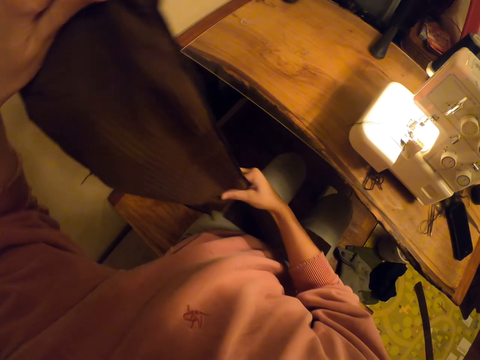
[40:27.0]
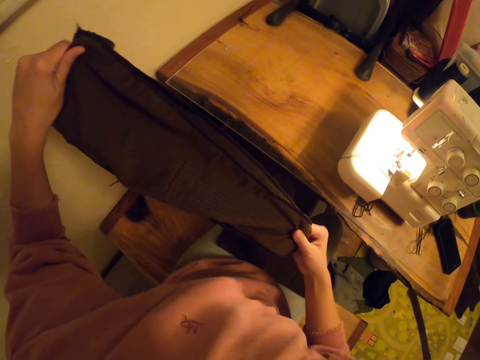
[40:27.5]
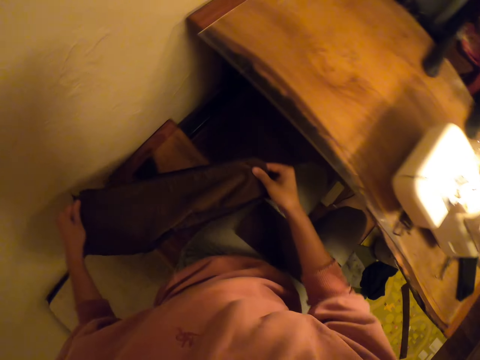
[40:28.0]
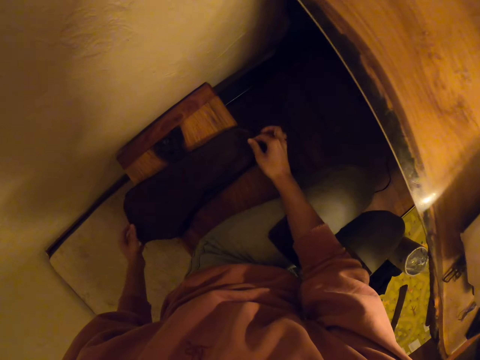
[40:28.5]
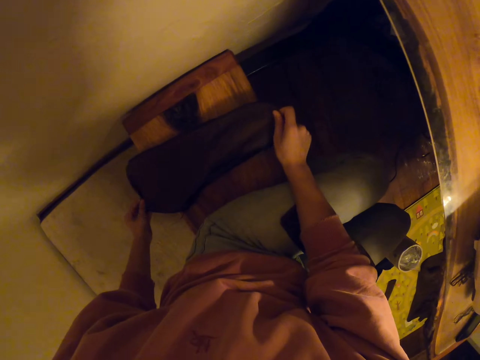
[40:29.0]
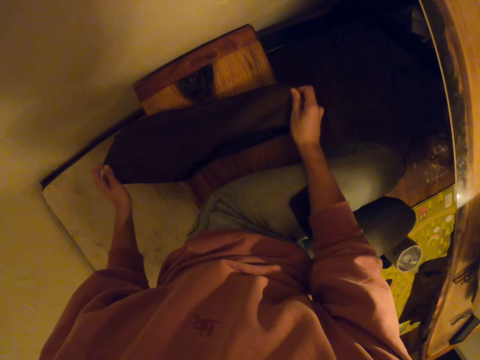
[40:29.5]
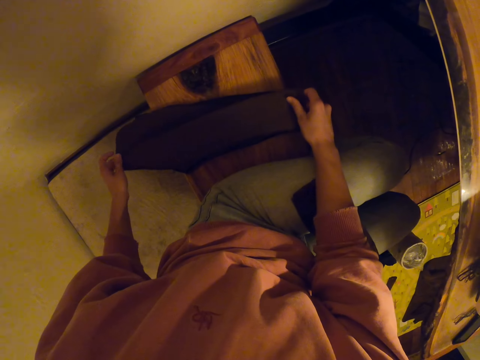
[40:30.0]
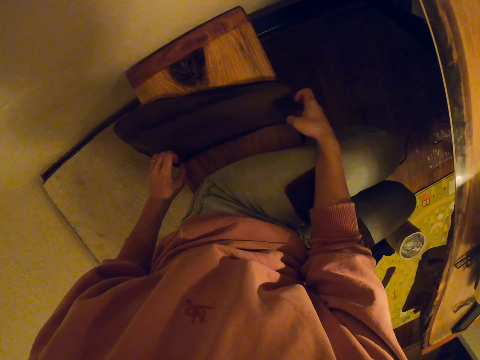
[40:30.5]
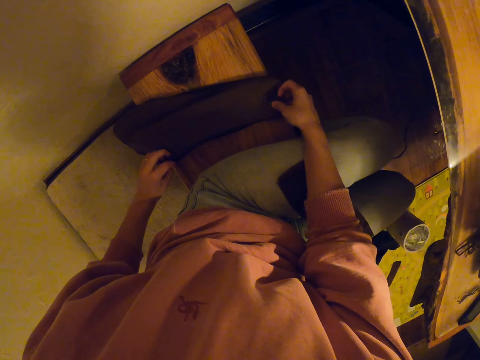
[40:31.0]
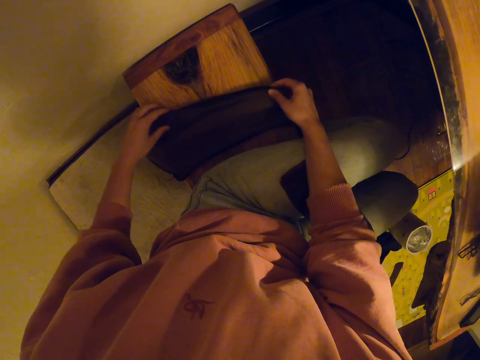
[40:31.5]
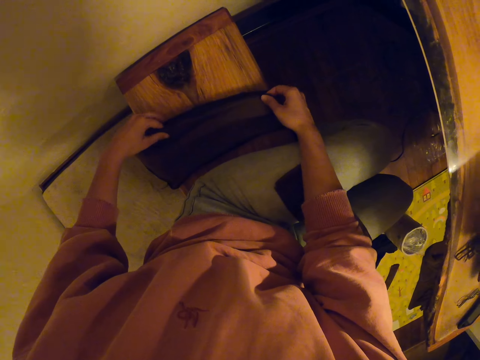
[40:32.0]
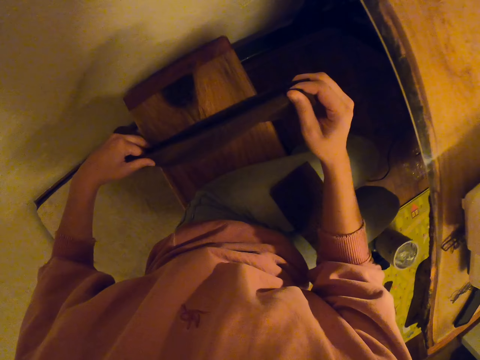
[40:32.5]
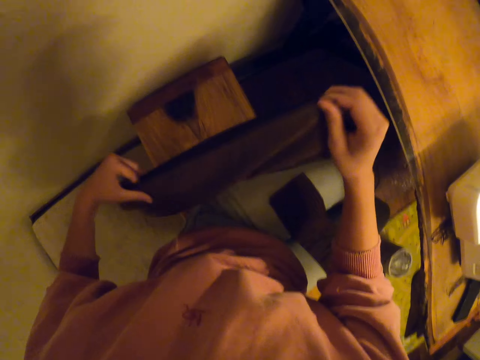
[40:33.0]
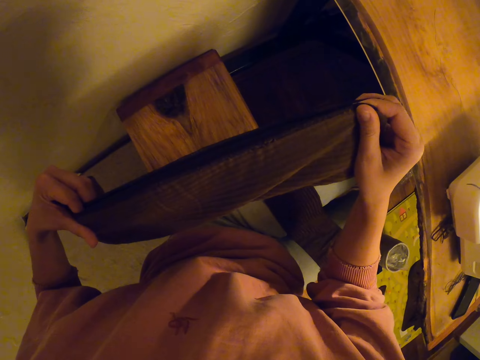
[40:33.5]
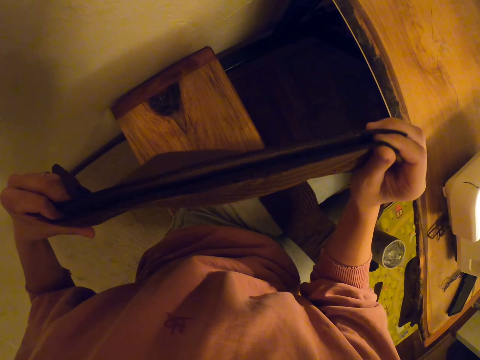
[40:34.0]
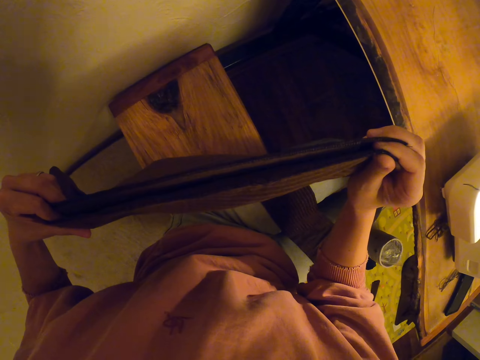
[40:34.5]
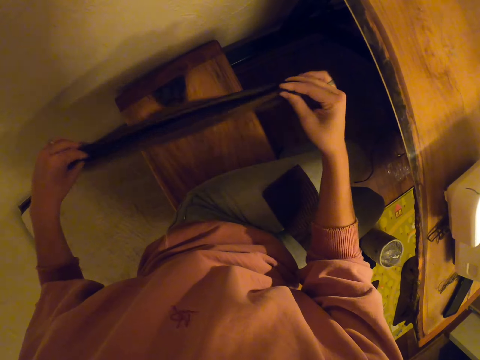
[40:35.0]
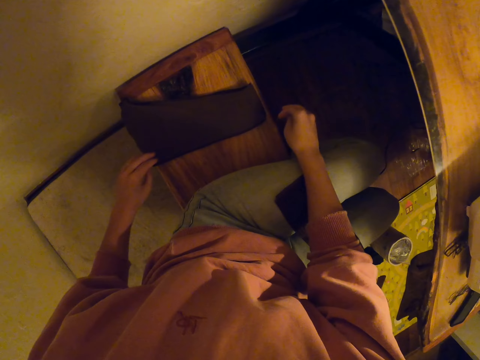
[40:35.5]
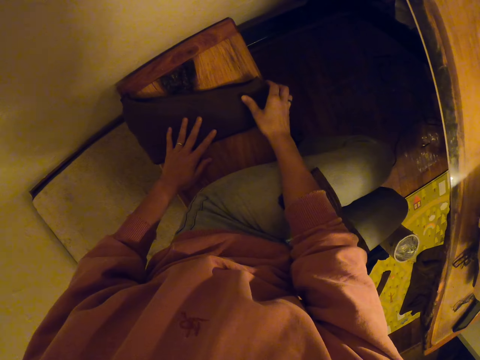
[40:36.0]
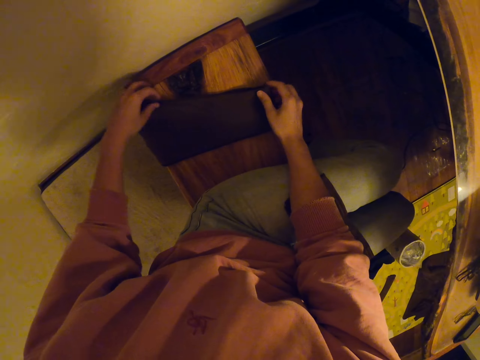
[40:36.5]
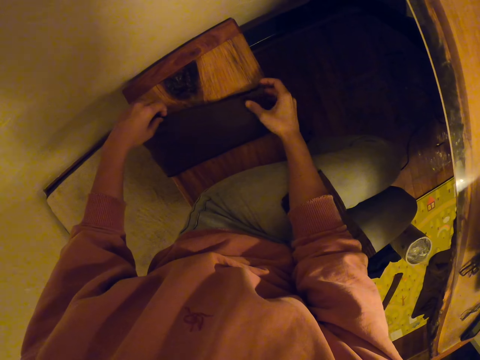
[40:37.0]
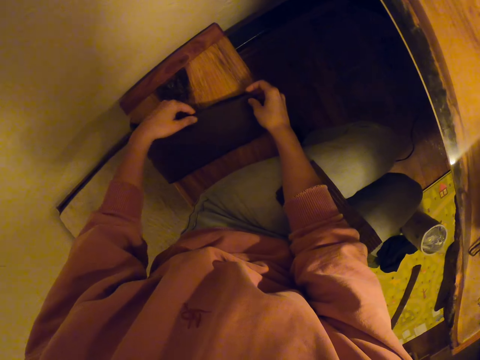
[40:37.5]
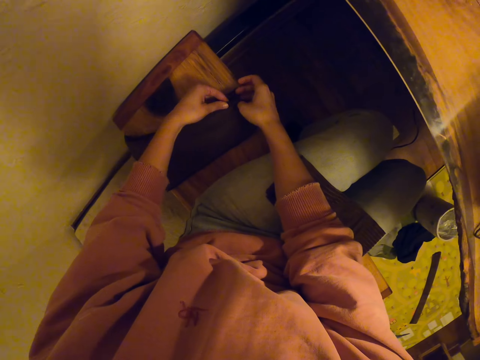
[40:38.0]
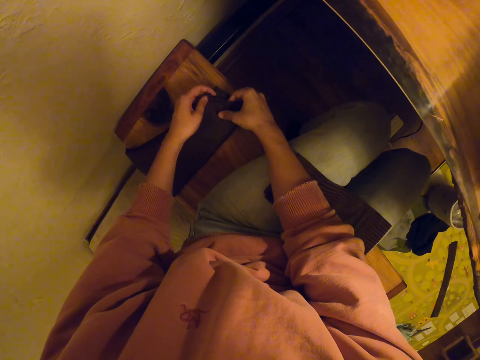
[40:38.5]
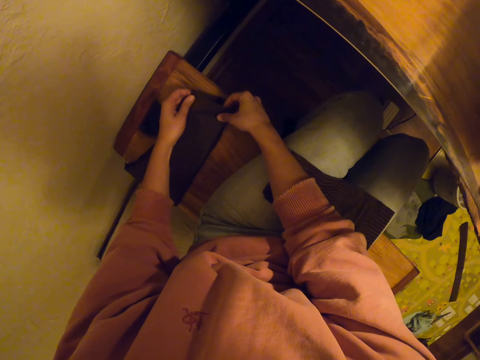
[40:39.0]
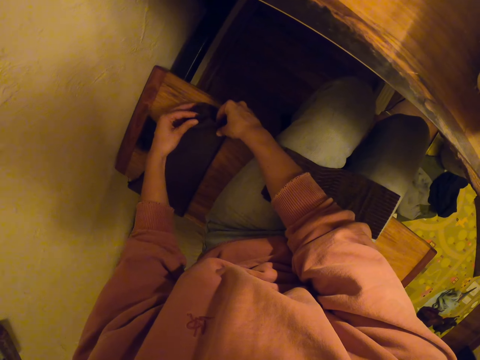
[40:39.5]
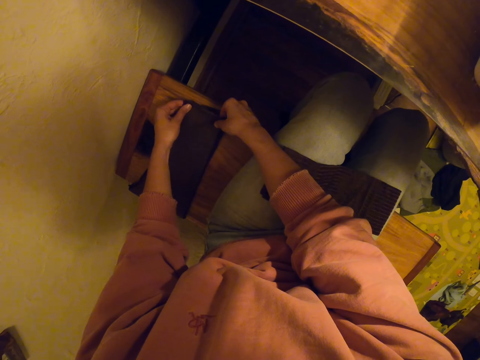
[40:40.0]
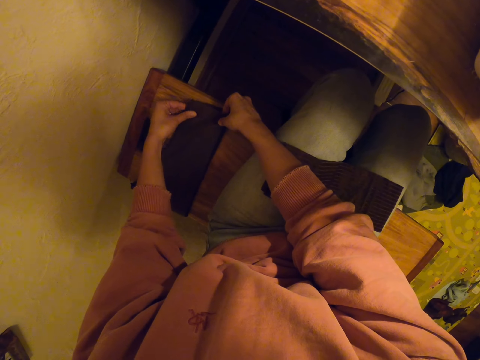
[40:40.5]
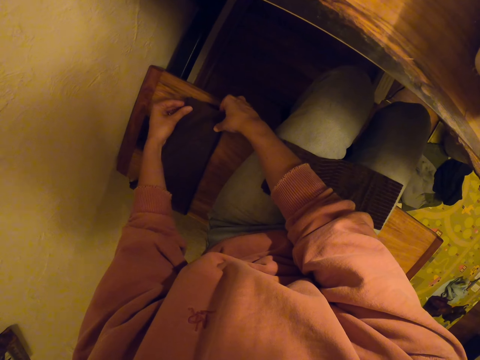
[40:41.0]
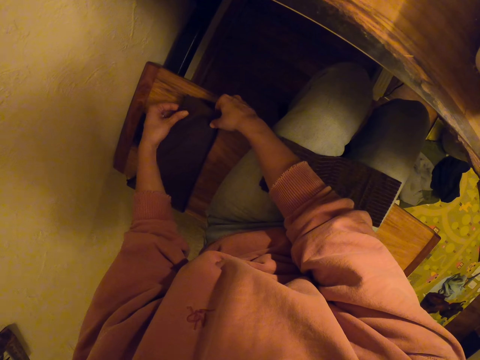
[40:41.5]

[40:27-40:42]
The camera wearer places the piece of cloth on the chair. They inspect the piece of cloth. They place the piece of cloth on the chair.

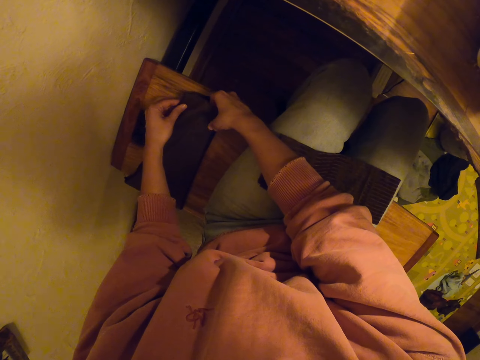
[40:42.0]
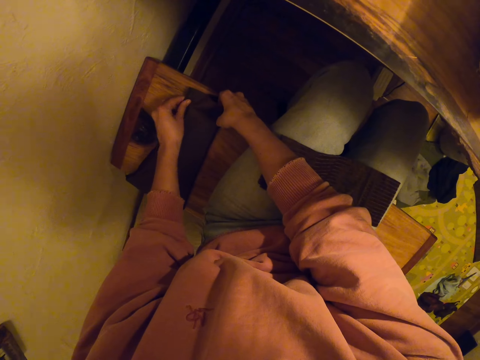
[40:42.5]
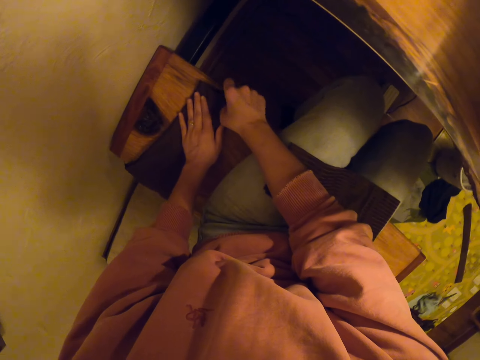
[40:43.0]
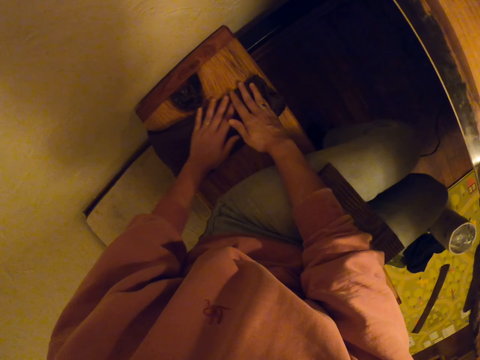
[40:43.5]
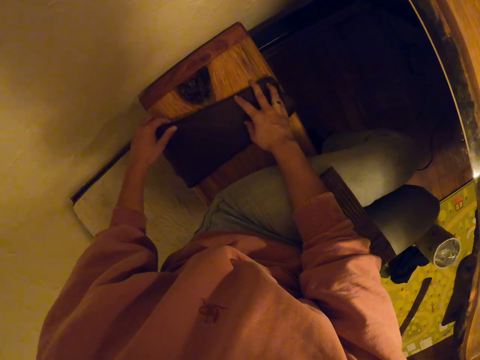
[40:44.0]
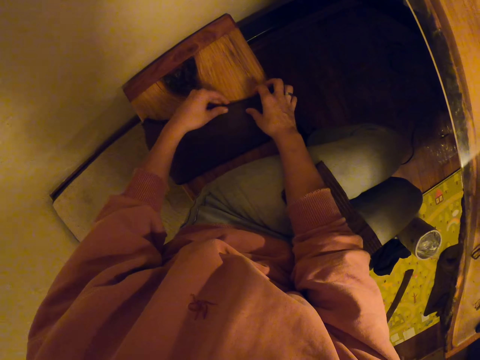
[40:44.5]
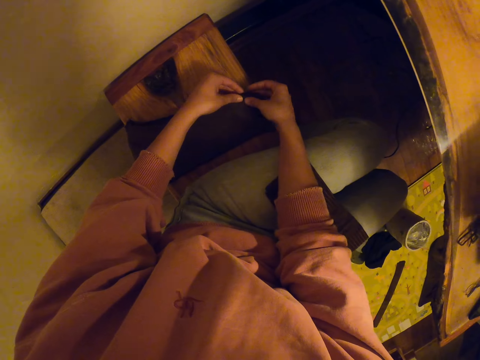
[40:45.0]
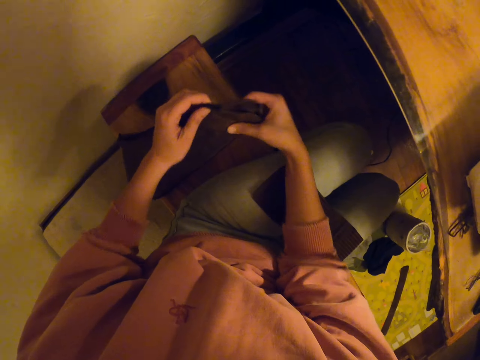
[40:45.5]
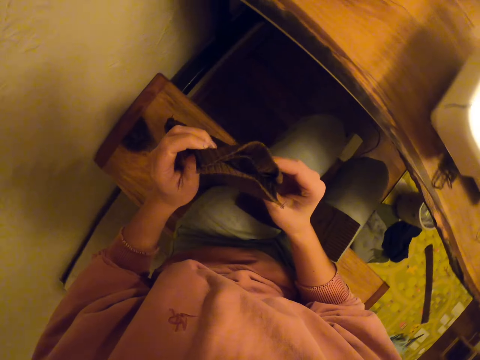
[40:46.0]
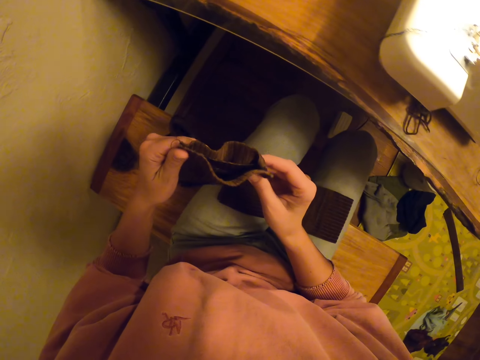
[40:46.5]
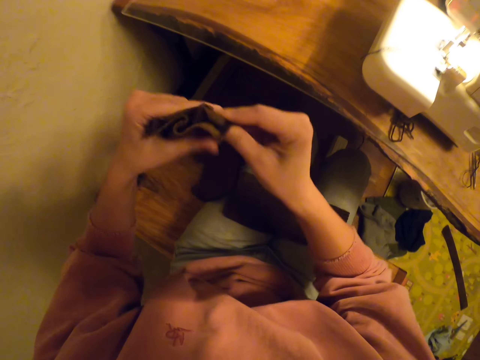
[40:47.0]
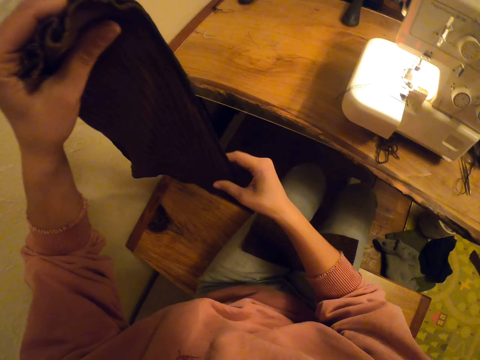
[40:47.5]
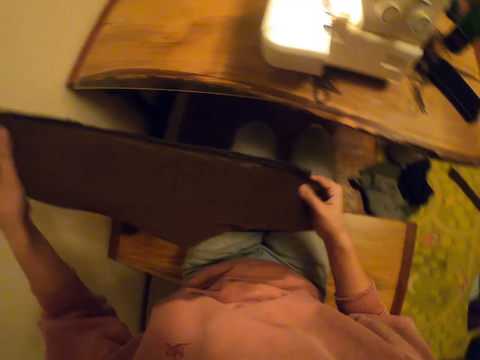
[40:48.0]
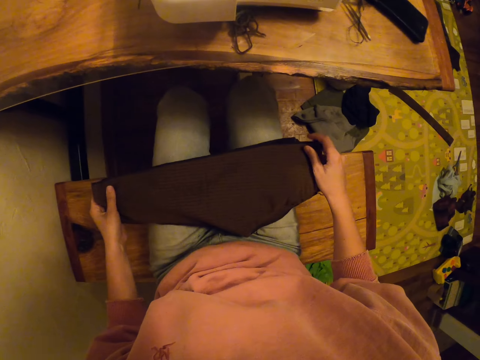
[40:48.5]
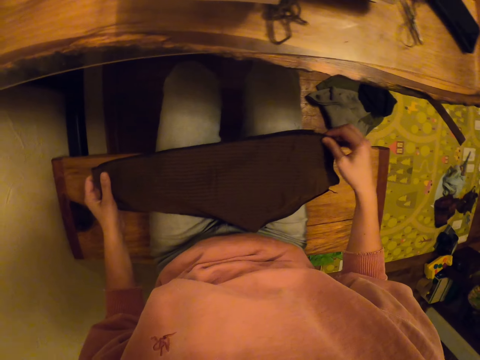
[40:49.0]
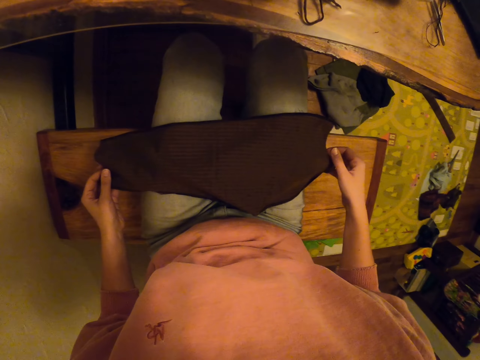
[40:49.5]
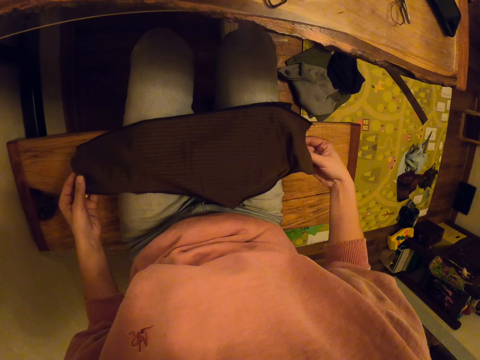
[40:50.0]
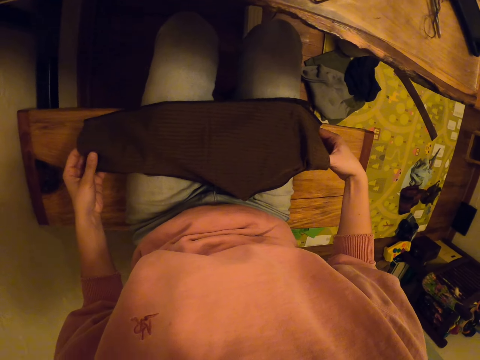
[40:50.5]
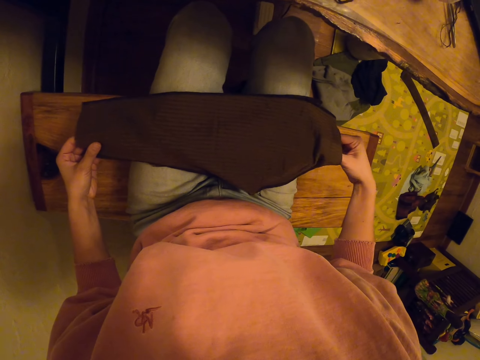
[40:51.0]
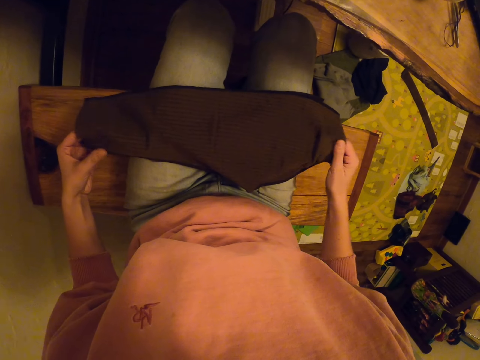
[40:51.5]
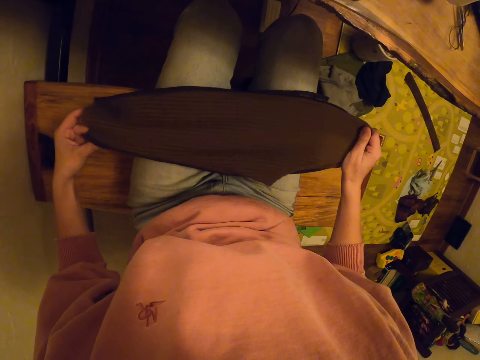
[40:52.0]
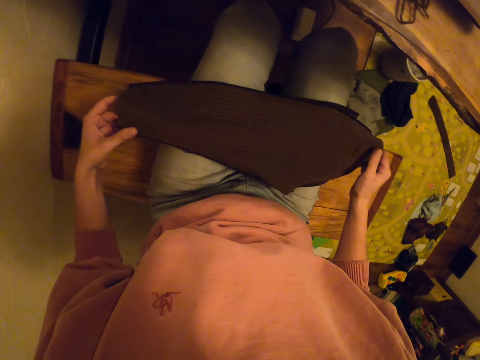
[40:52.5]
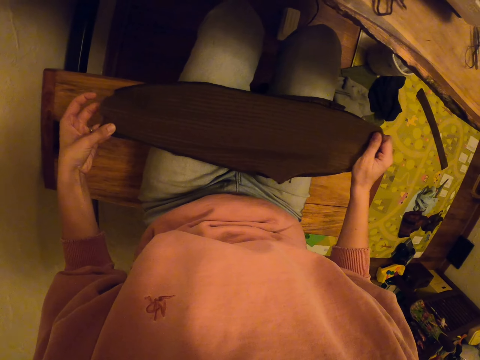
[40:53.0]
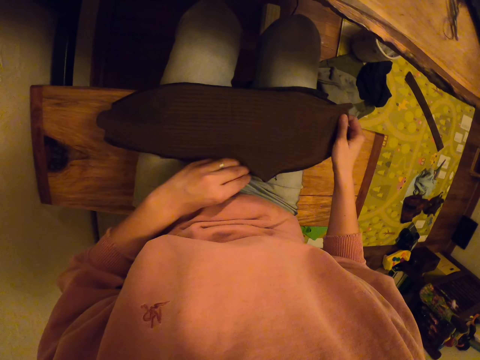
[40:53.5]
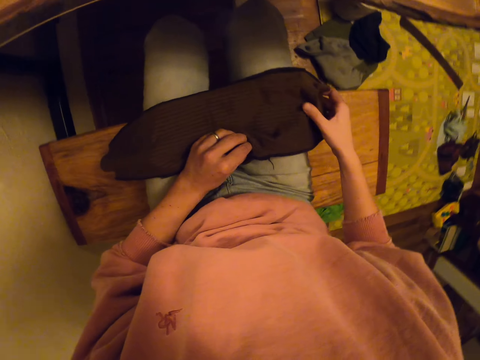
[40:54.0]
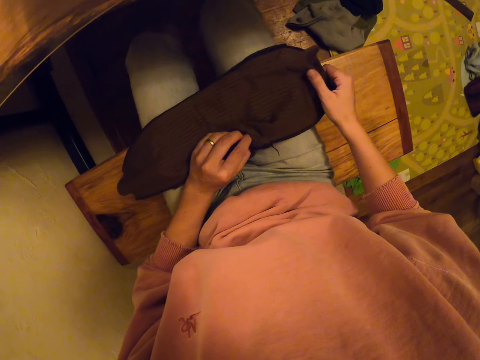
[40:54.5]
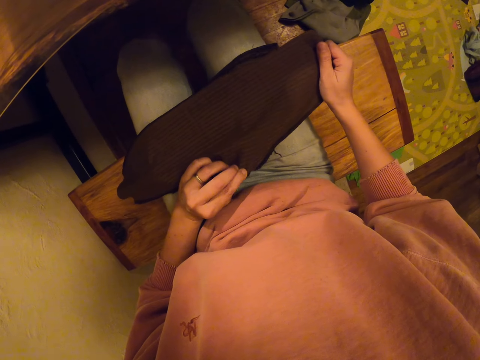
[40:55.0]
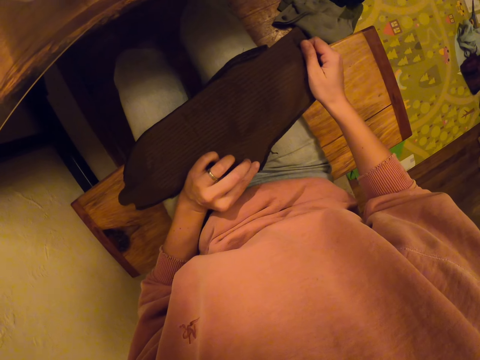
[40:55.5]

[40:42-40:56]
The camera wearer picks up the cloth with both hands. They turn the cloth with both hands. They put the cloth on the lap. They stretch the cloth with both hands.
